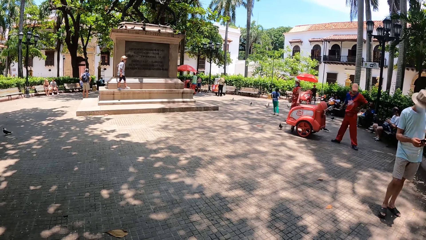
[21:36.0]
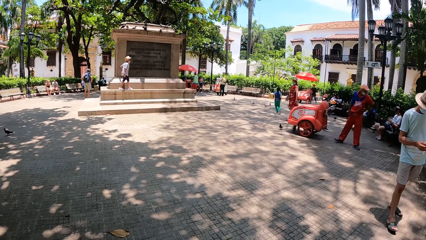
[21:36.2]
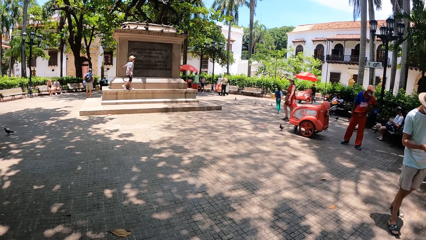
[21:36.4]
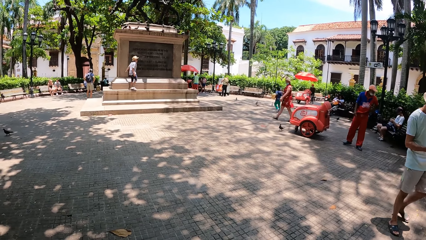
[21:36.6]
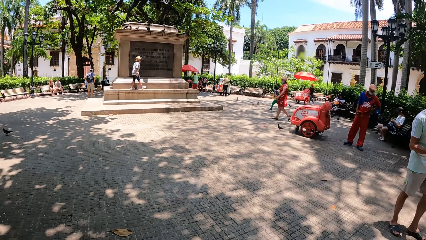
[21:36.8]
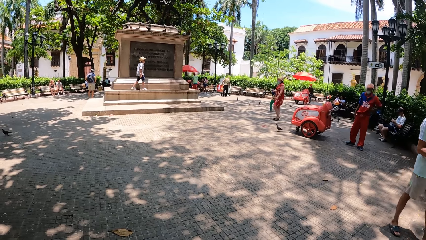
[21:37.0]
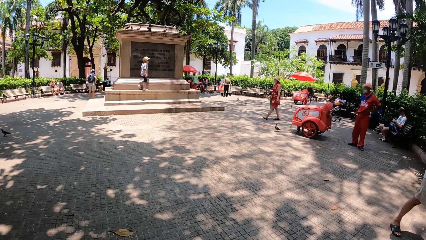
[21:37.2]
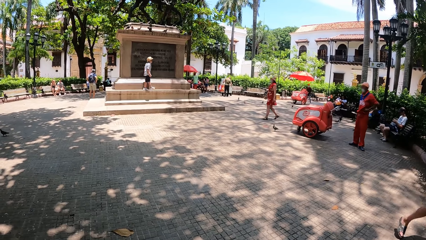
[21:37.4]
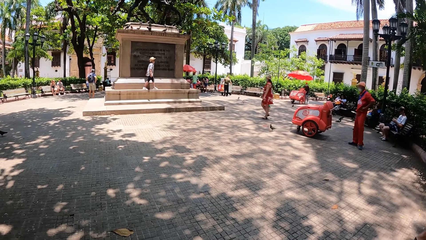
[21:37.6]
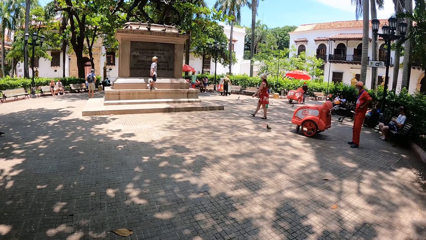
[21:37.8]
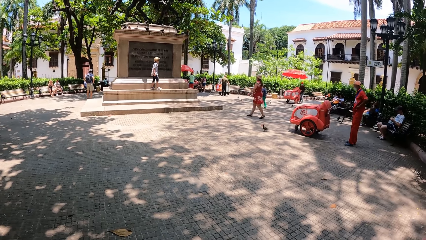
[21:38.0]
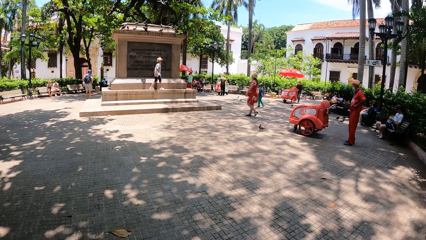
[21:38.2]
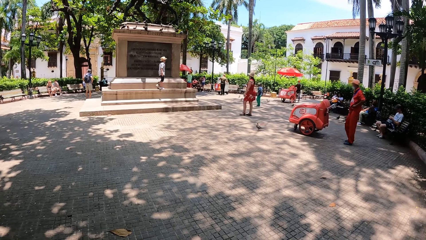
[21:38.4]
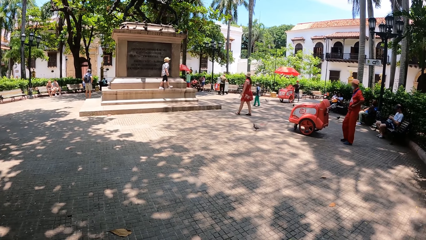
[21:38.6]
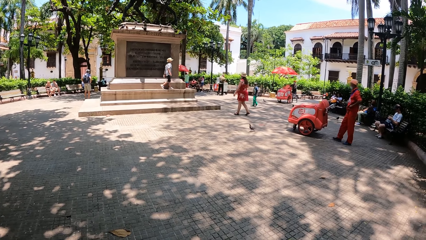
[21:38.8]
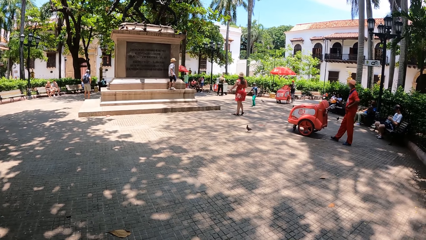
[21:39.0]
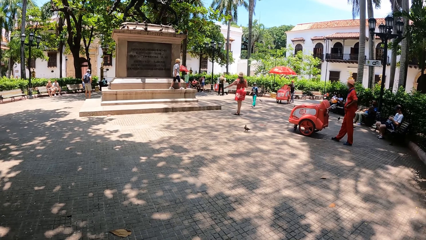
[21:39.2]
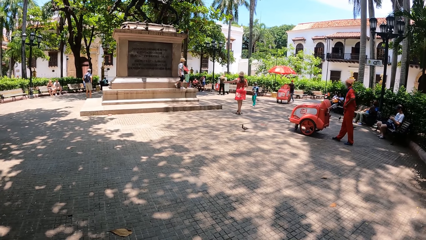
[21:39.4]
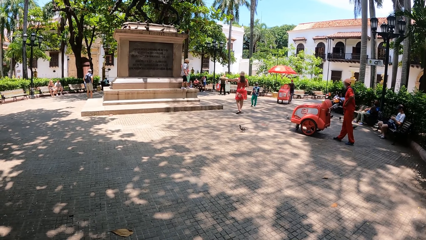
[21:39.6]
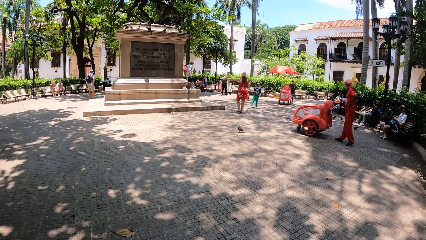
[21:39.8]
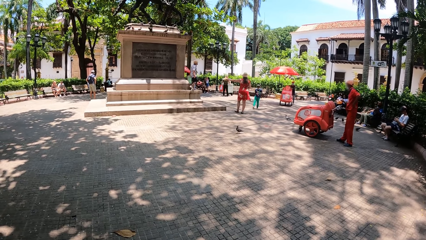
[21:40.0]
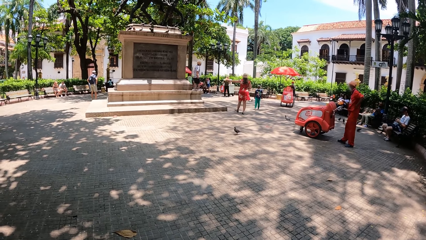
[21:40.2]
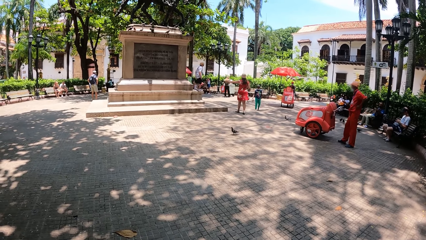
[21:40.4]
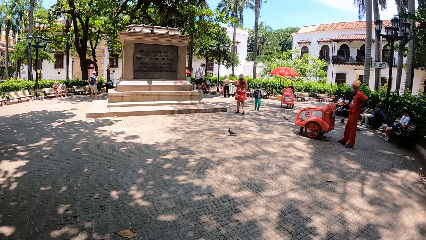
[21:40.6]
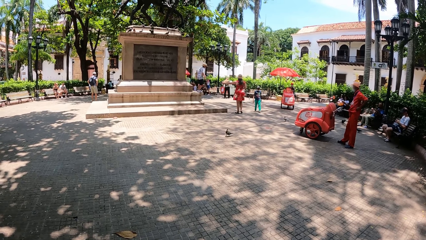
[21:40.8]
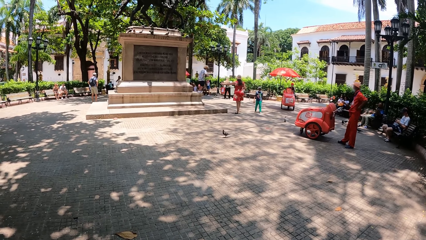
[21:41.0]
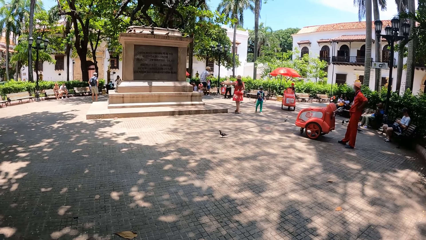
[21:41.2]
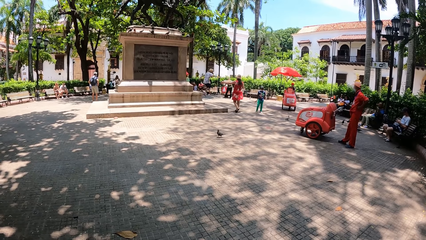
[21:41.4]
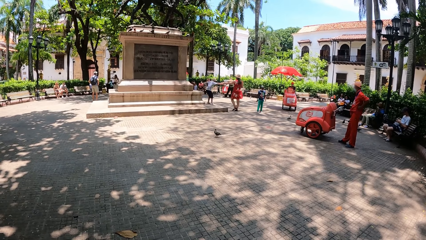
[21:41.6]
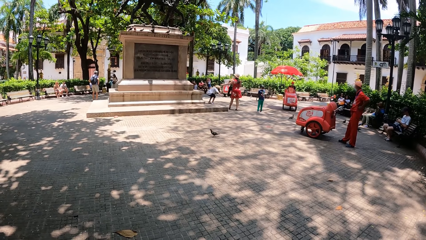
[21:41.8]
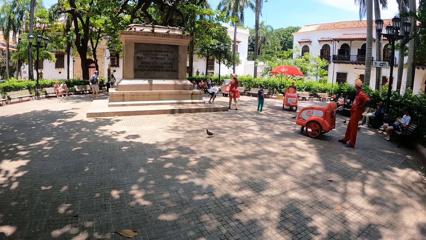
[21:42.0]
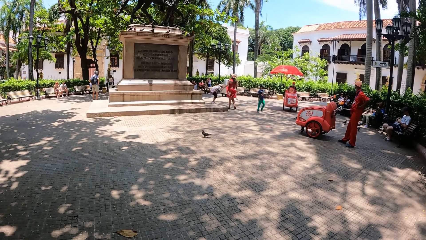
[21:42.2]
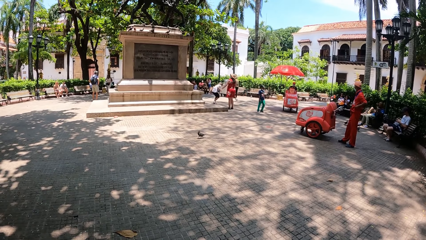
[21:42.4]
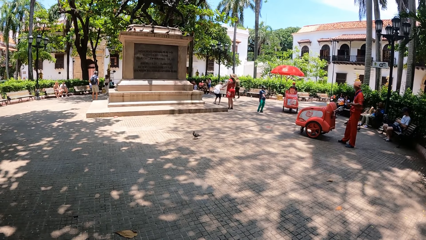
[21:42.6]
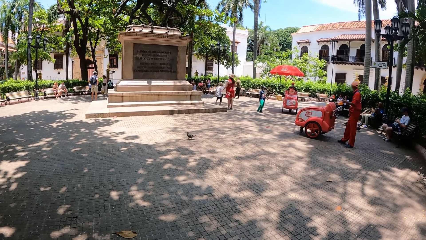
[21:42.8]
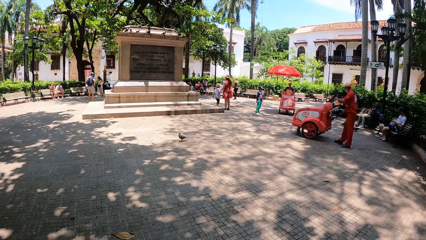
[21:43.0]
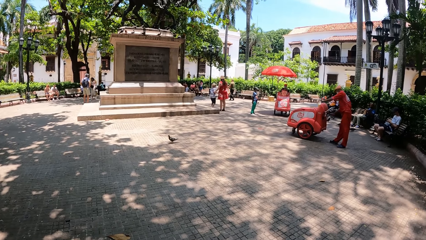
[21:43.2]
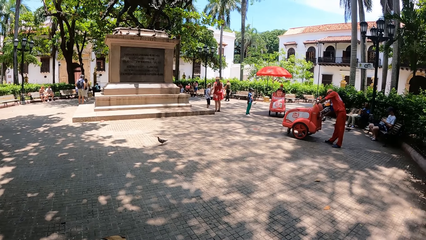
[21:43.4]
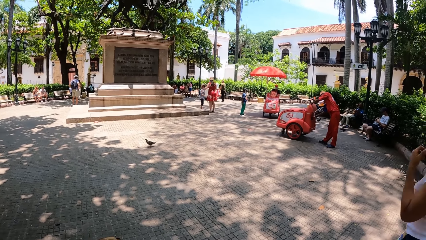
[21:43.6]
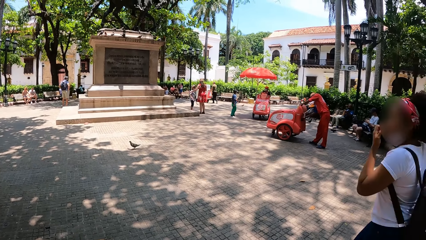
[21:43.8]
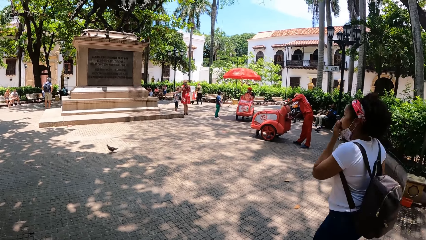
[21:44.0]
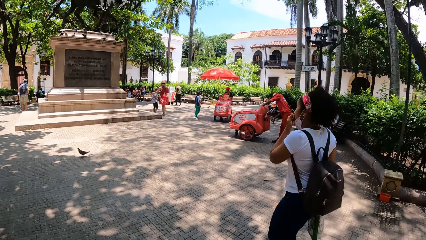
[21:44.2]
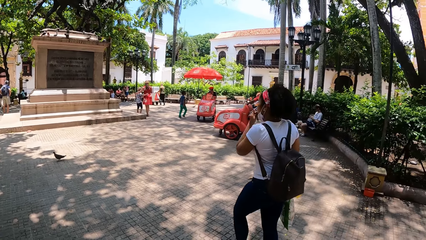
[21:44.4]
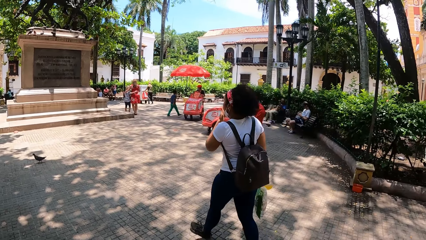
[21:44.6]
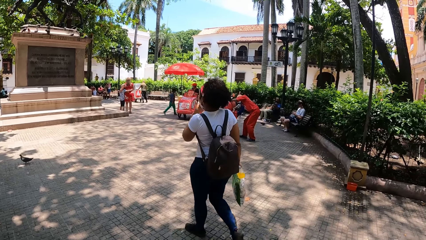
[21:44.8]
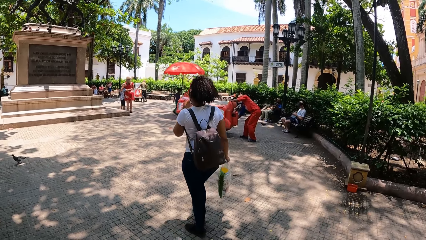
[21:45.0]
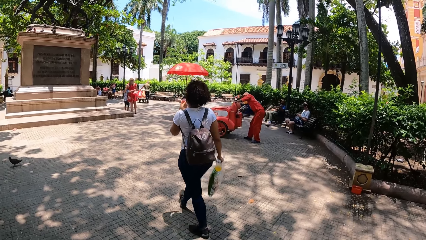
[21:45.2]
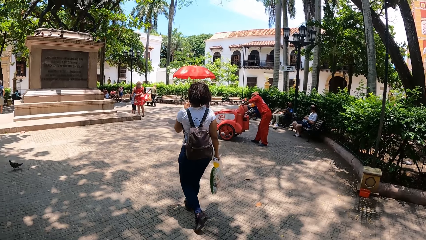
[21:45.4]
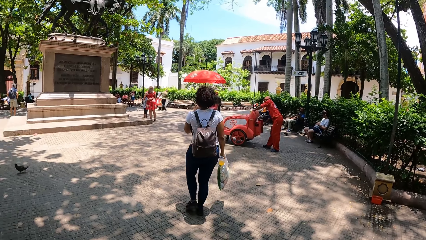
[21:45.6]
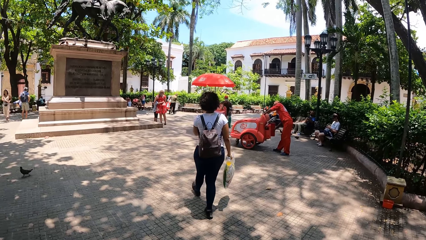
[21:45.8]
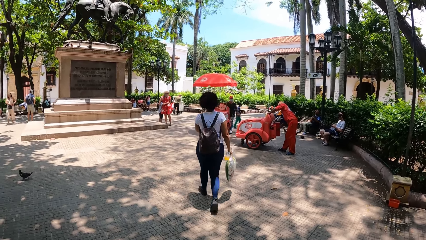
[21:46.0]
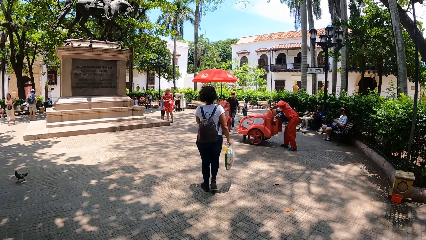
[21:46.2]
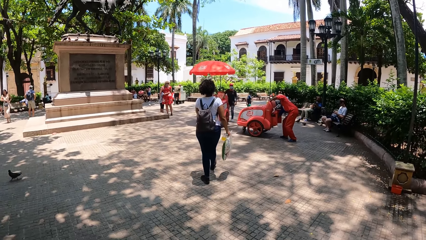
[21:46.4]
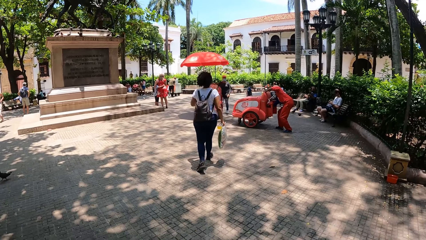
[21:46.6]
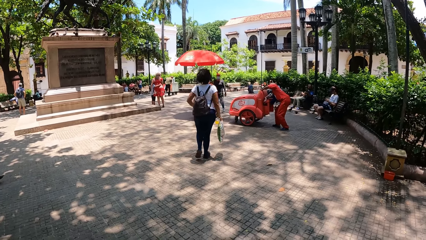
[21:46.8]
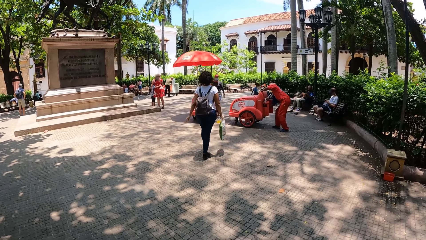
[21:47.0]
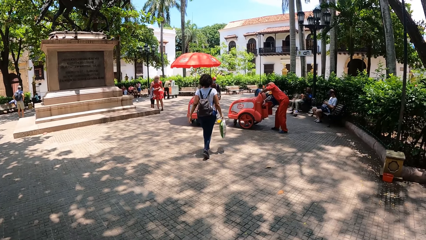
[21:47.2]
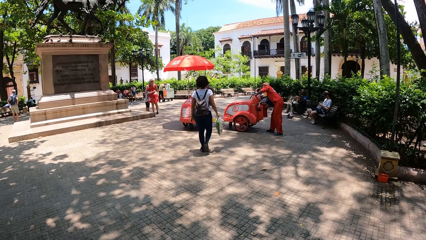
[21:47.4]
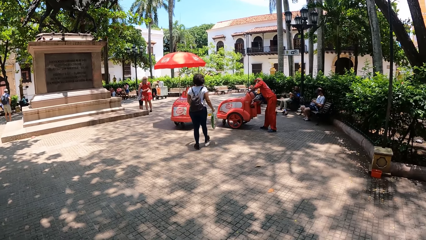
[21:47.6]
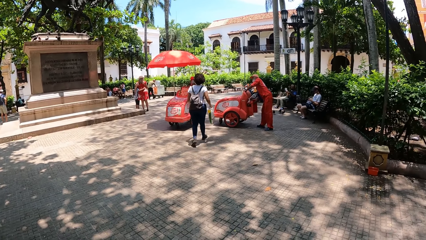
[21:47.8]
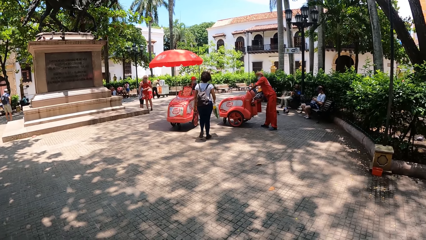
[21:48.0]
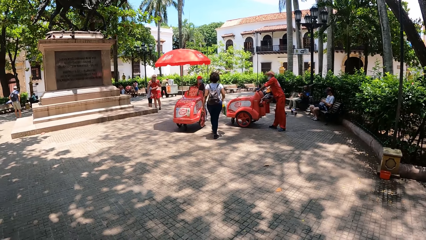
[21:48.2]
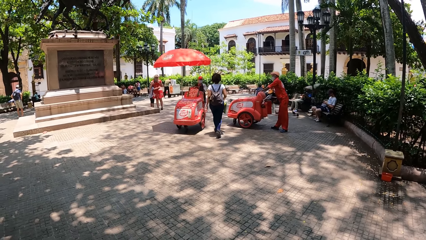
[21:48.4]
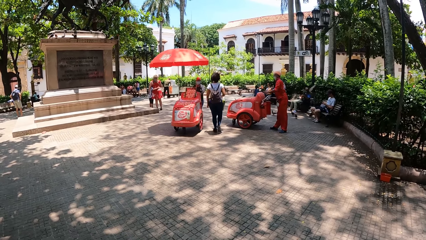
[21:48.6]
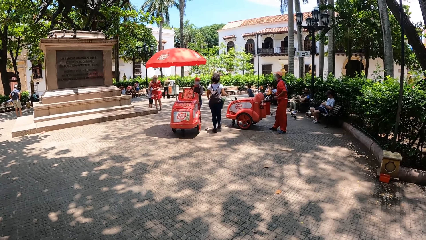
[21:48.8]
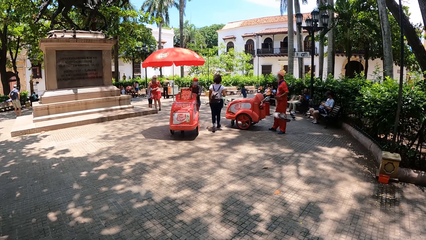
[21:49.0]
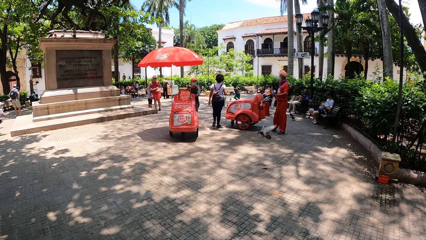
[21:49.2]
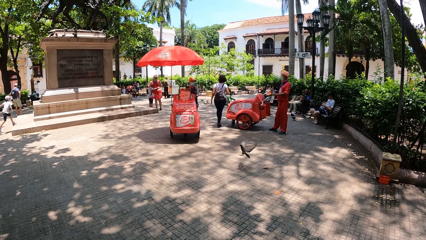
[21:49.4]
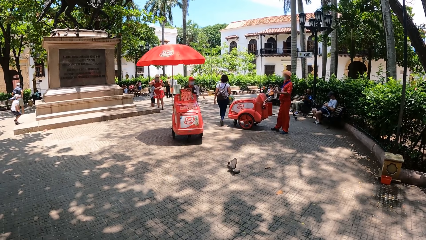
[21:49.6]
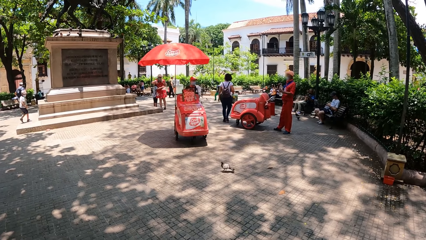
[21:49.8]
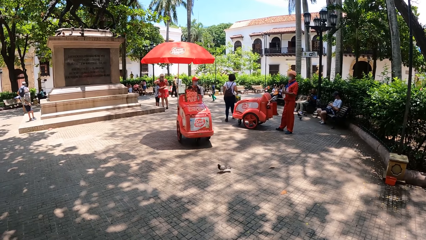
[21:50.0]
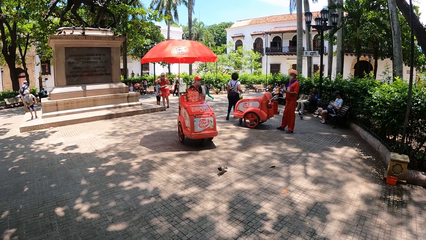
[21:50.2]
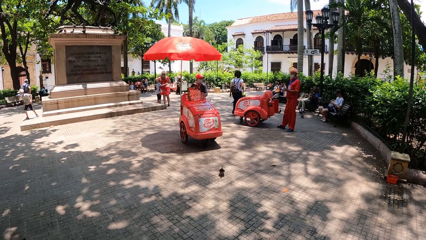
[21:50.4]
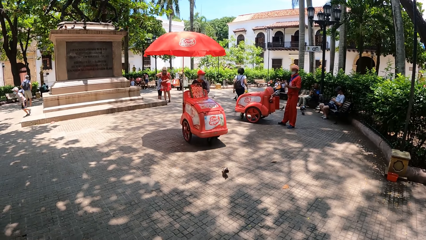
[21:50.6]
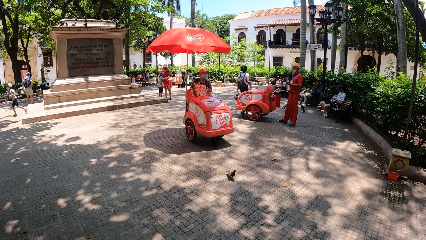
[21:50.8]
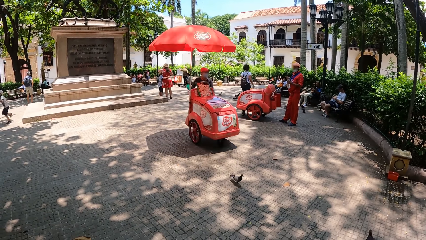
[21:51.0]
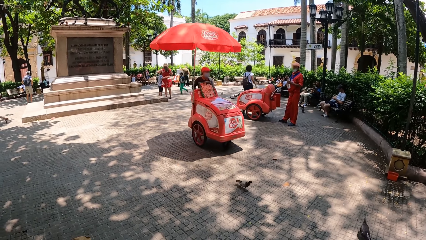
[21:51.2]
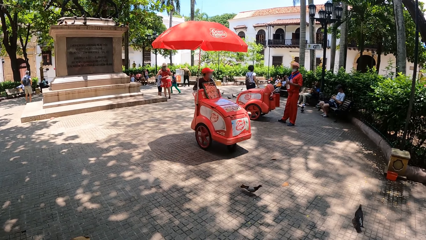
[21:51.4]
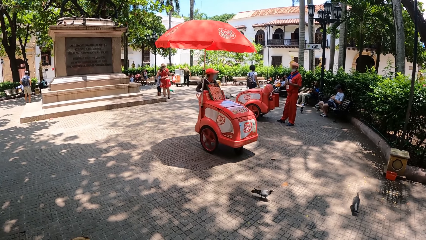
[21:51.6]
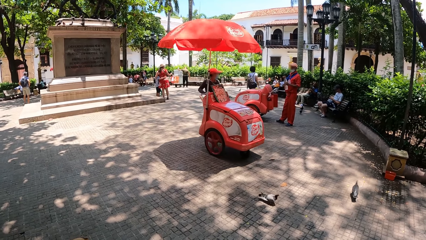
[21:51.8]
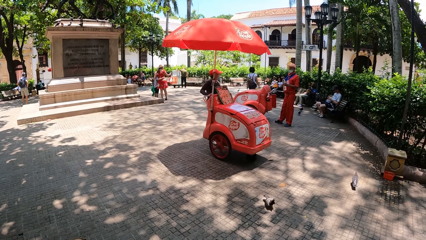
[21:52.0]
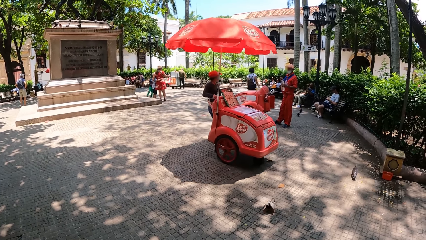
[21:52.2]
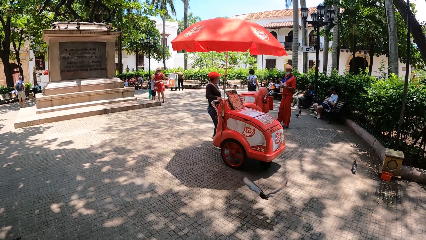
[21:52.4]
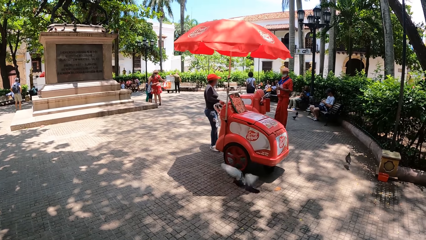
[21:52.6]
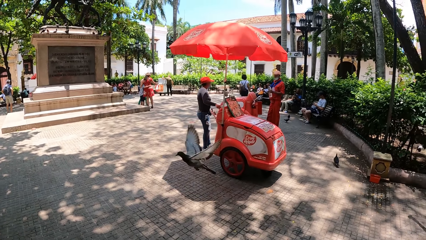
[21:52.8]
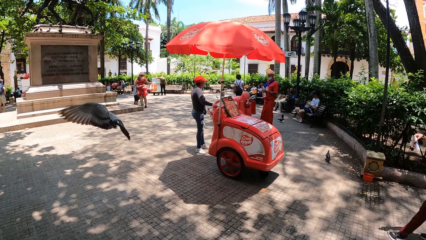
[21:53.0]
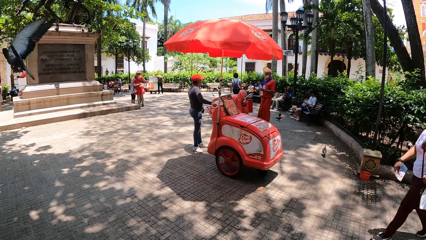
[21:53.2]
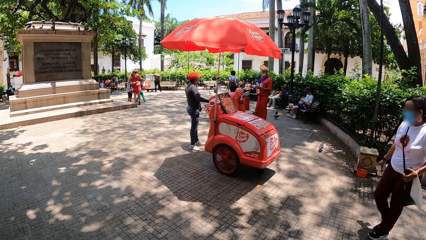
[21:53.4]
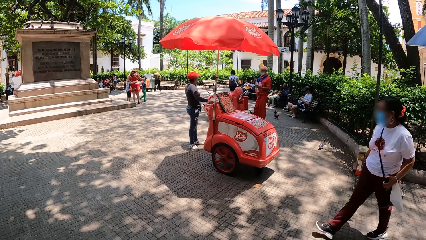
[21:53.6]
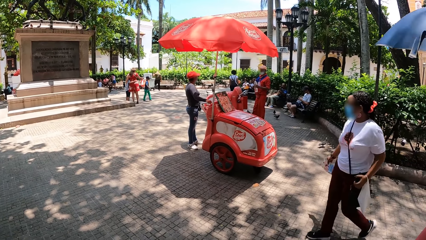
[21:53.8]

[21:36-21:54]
A person moves hand. Another person moves around. Another person pushes a trolley.
